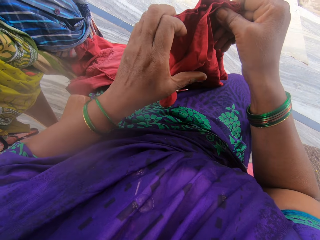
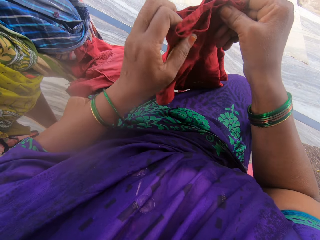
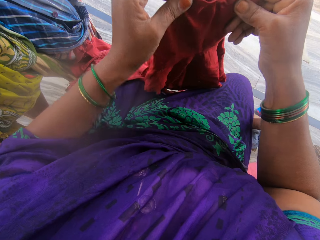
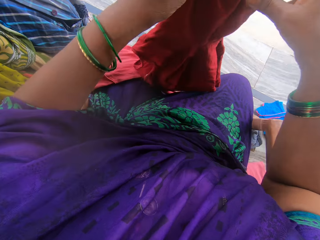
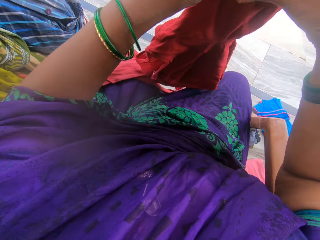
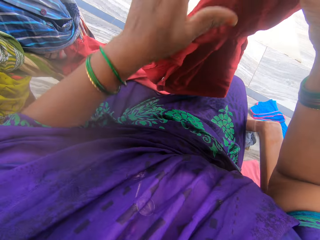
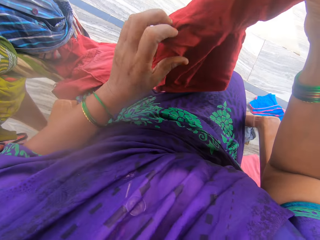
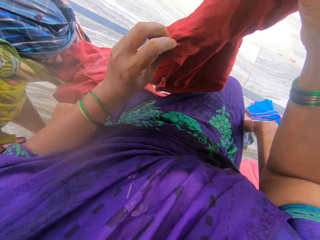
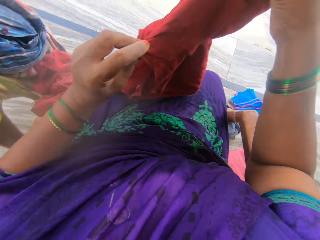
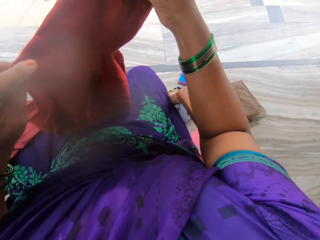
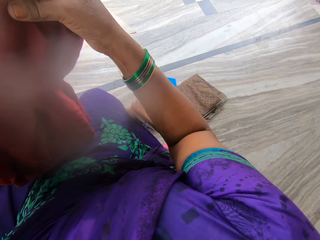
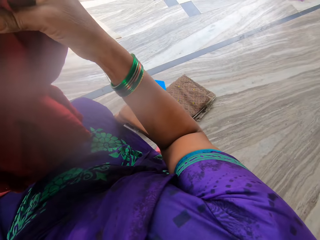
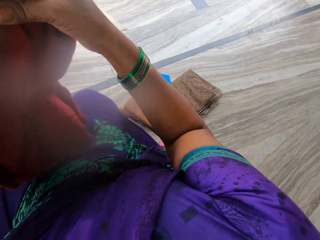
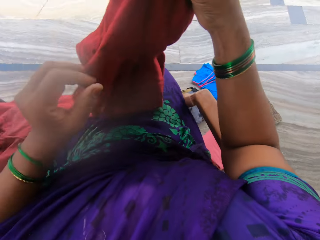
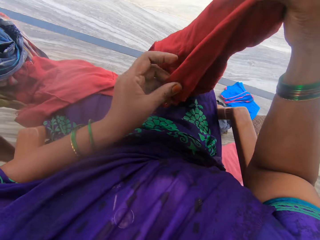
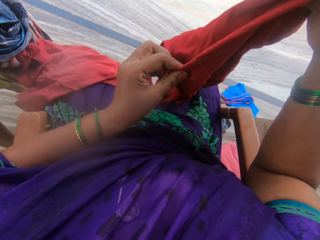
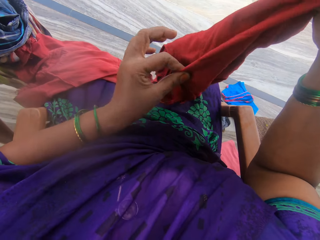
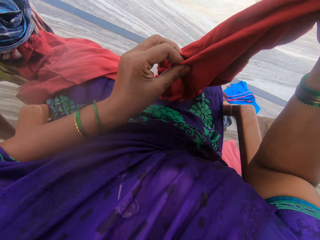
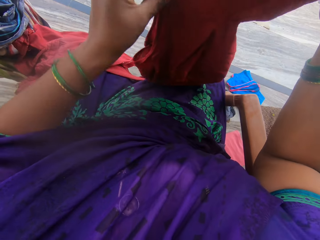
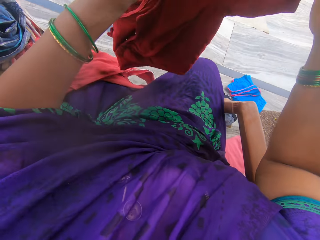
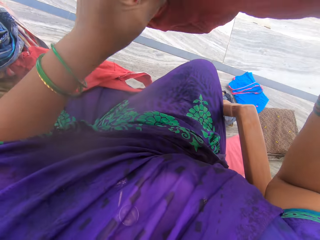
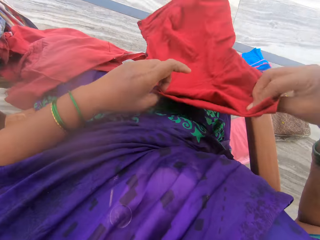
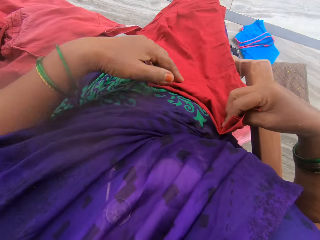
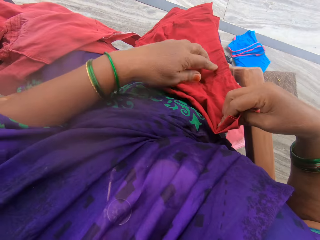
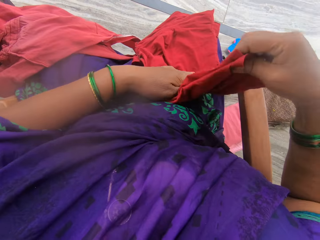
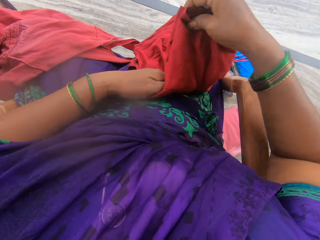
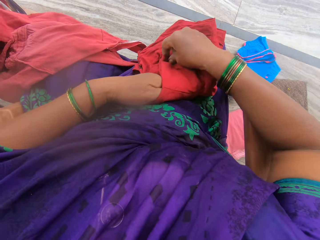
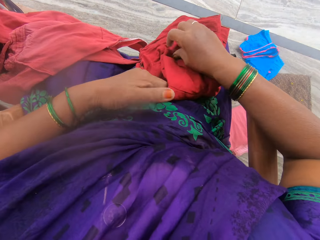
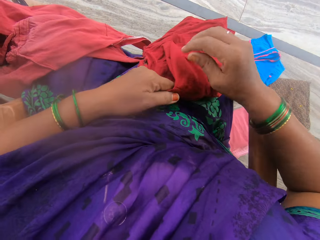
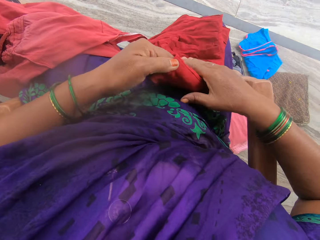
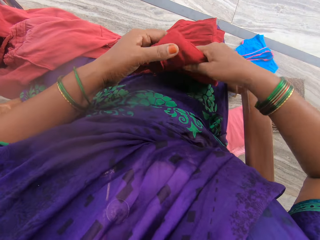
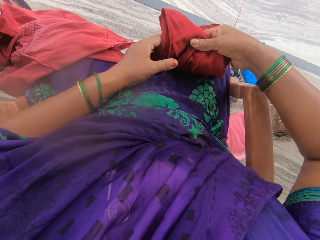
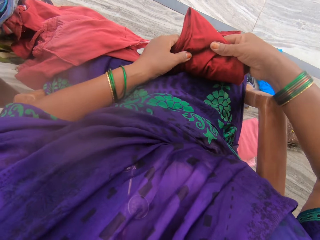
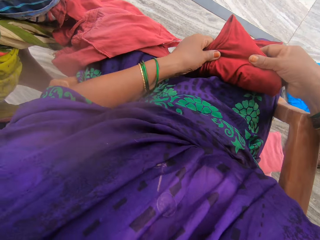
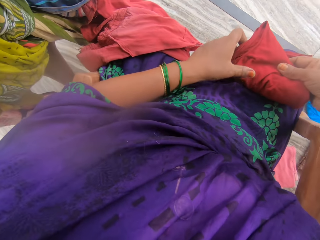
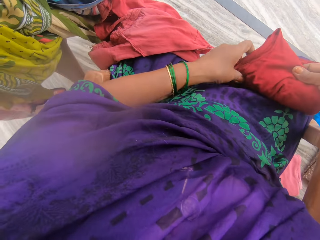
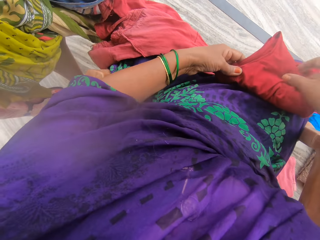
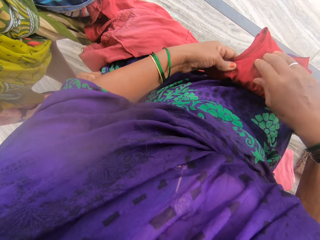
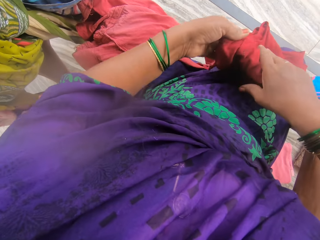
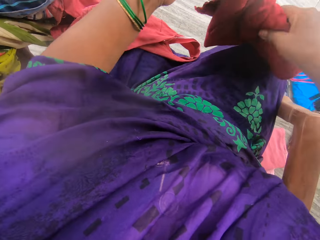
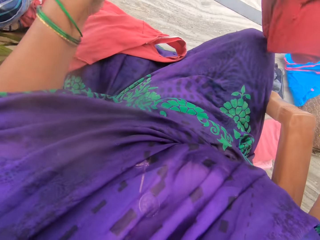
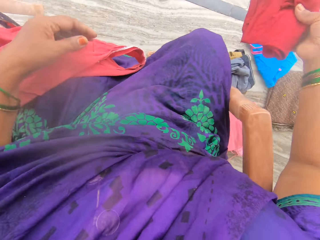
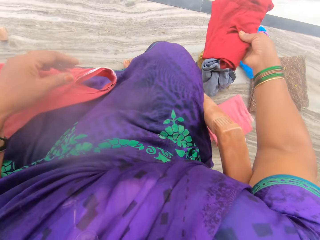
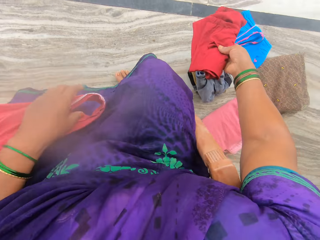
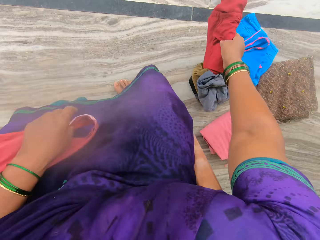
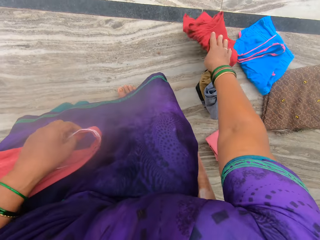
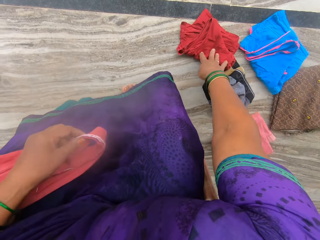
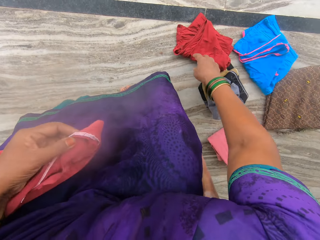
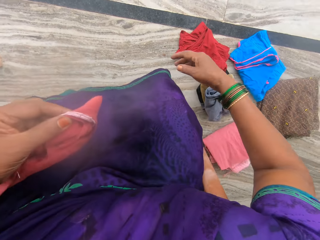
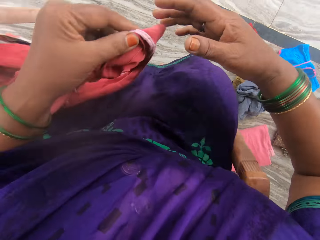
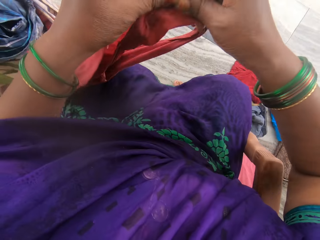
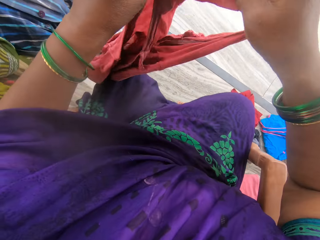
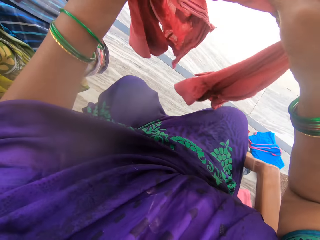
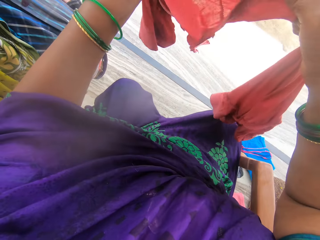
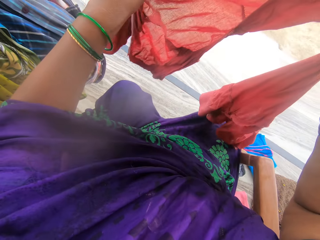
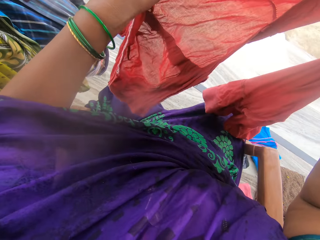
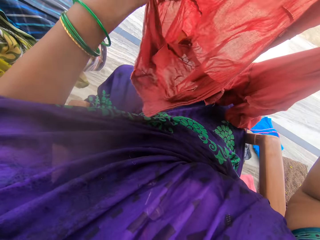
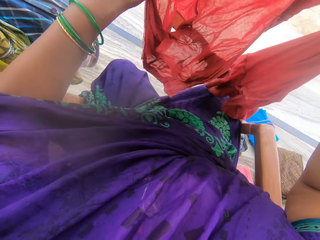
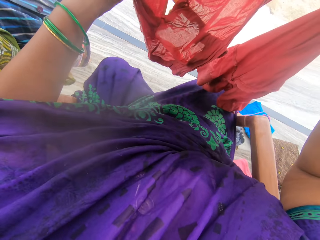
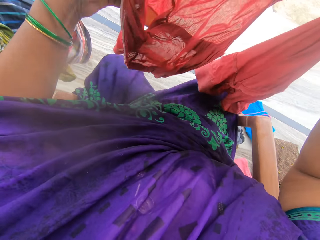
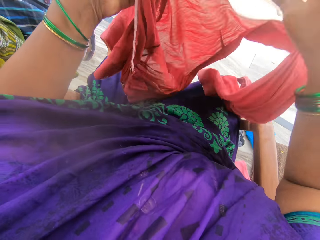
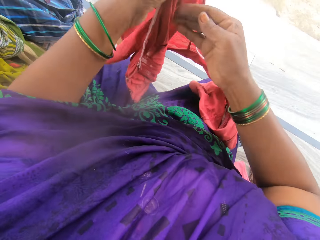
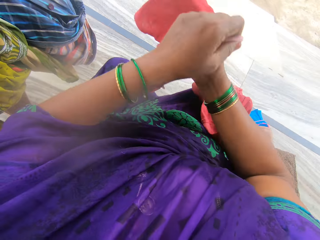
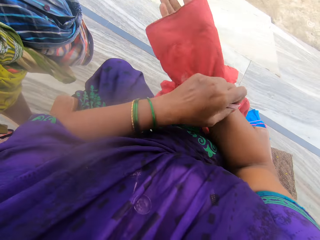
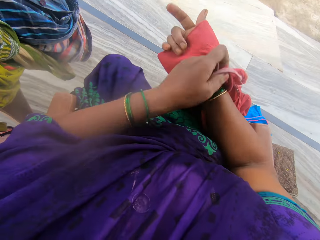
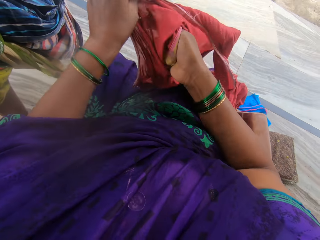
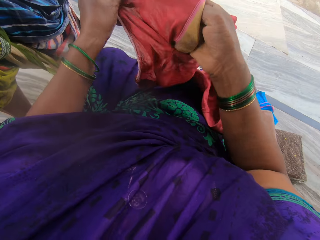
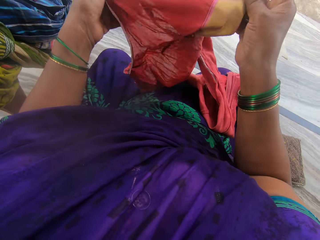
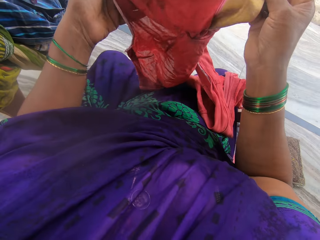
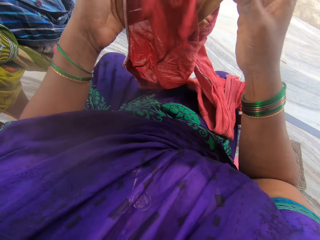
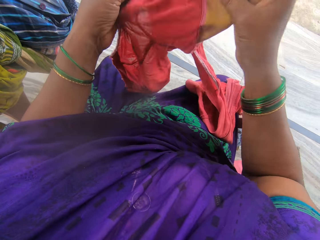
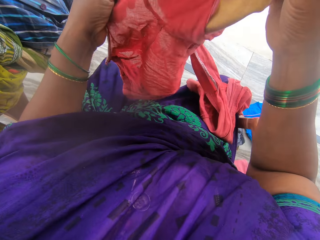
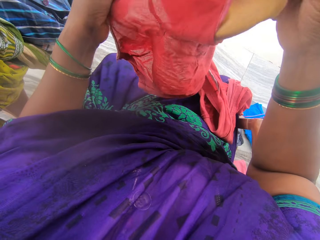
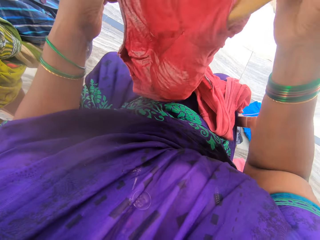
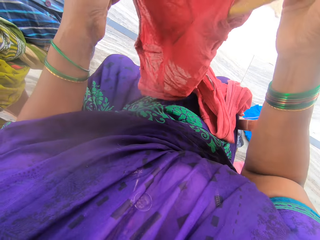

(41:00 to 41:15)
The camera wearer looks on the other side. She puts the red cloth on her lap. She folds the red cloth. She puts the red cloth on the floor. She picks up another cloth from her lap. She holds the cloth. She turns the cloth inside out.

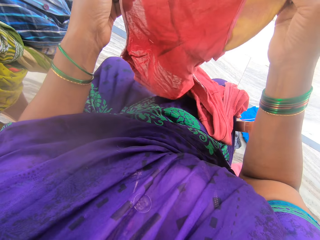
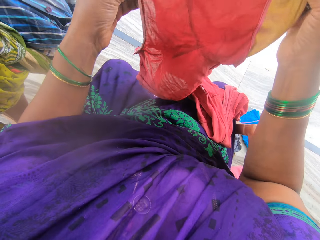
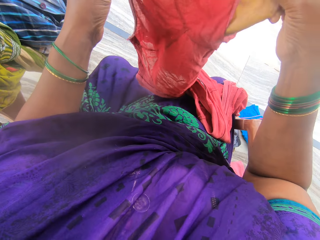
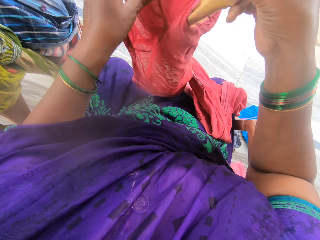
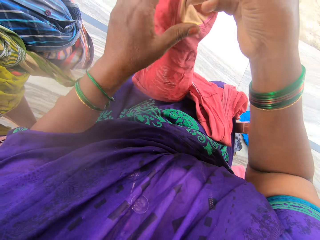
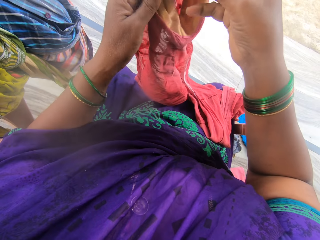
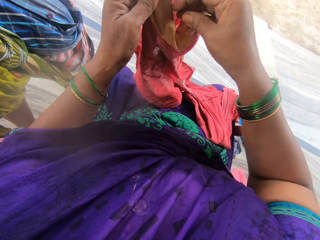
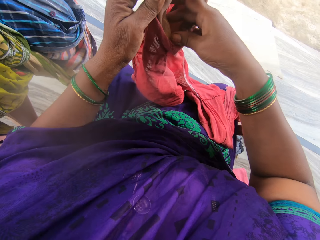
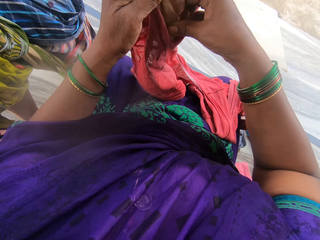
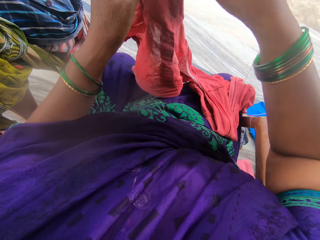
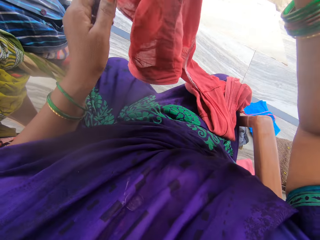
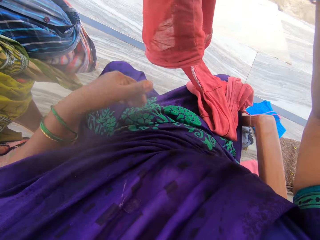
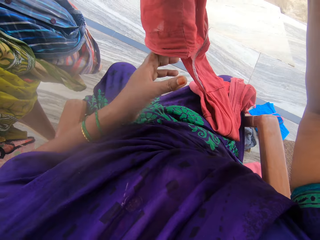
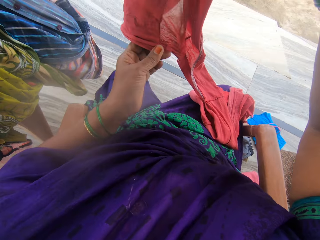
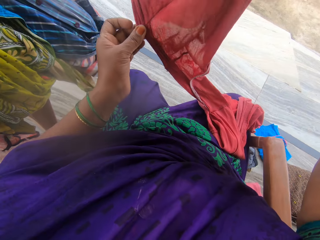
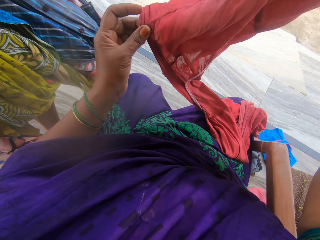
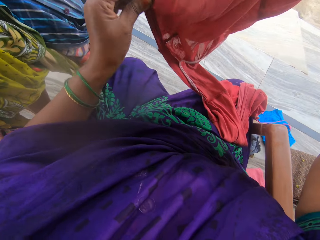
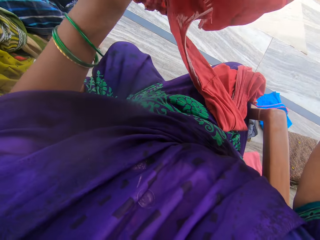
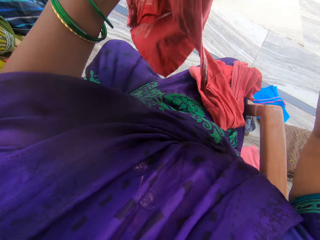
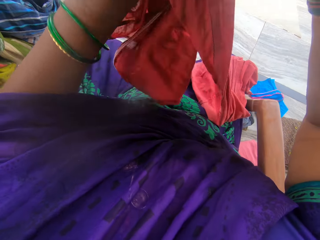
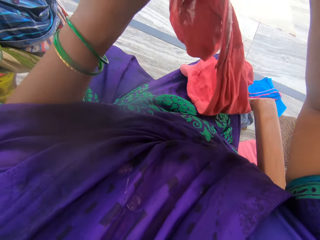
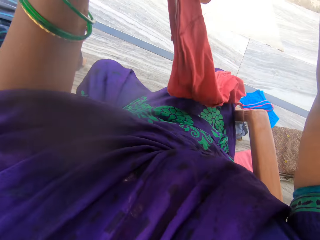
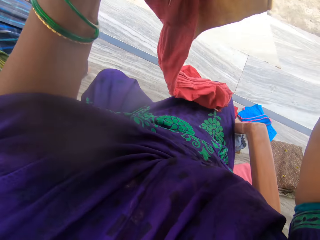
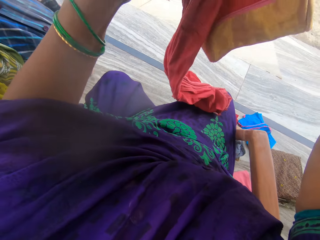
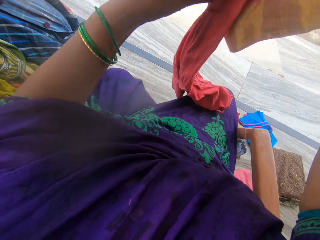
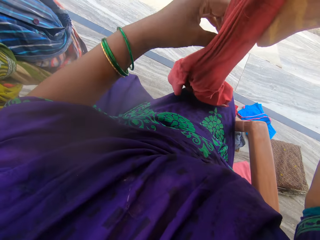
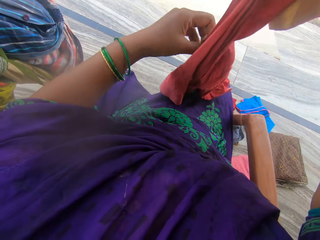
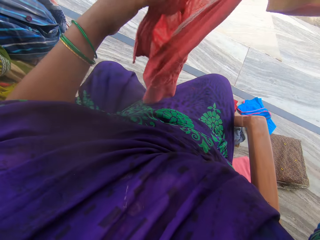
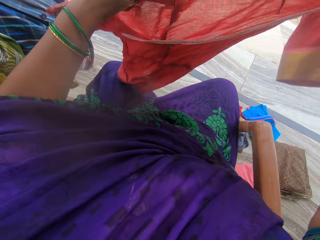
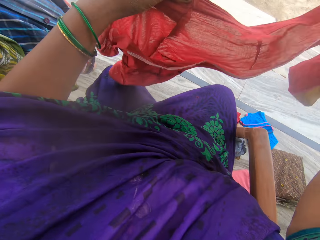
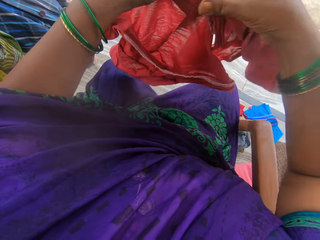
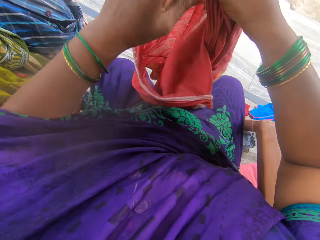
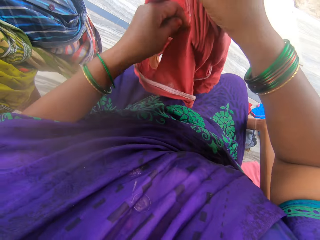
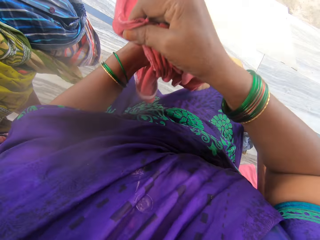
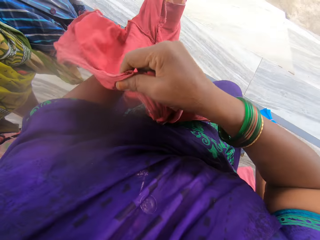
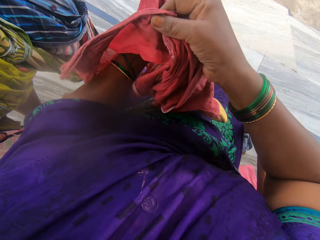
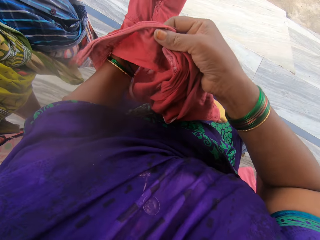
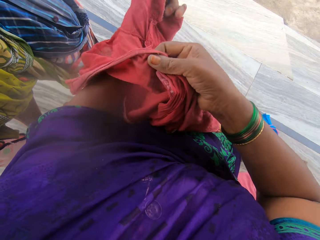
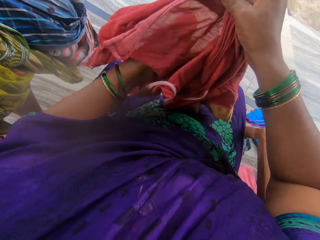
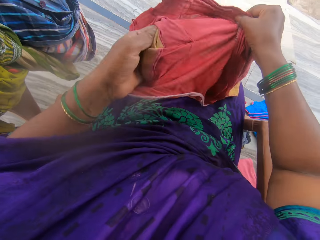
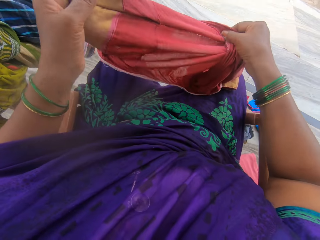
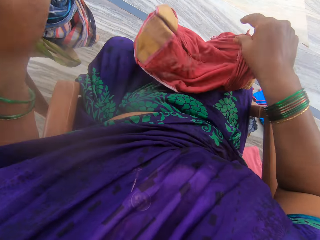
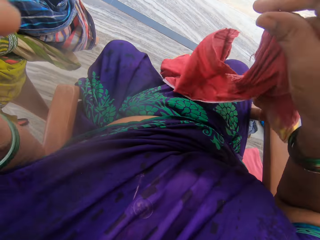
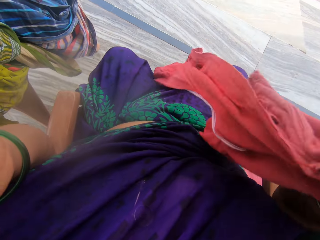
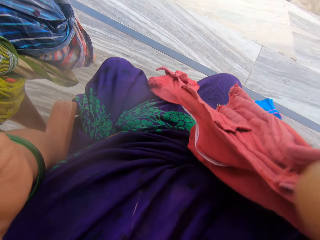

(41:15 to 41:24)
The camera wearer holds the cloth with both hands. They turn the cloth inside out again.
